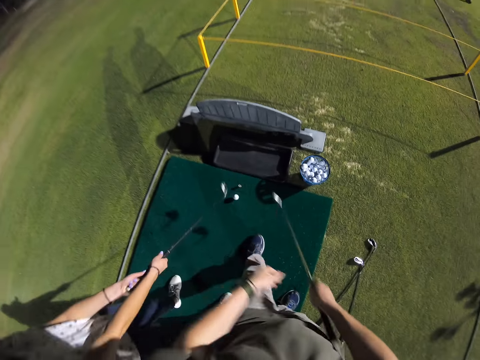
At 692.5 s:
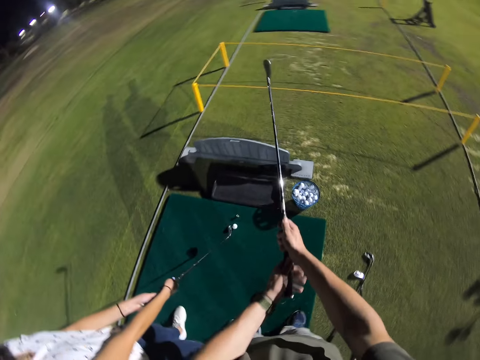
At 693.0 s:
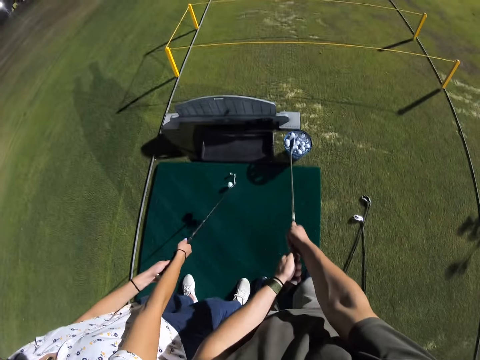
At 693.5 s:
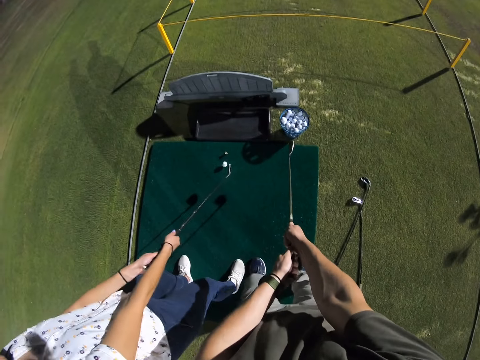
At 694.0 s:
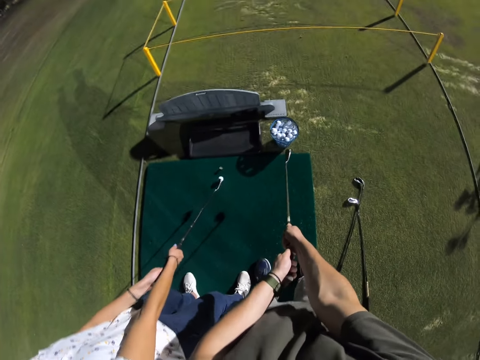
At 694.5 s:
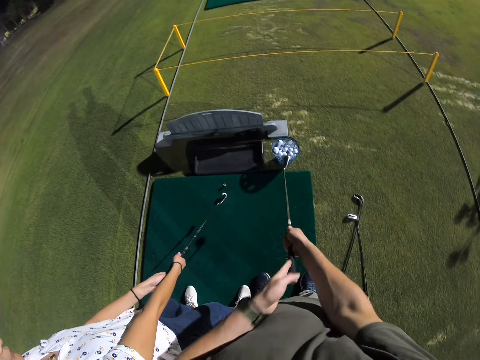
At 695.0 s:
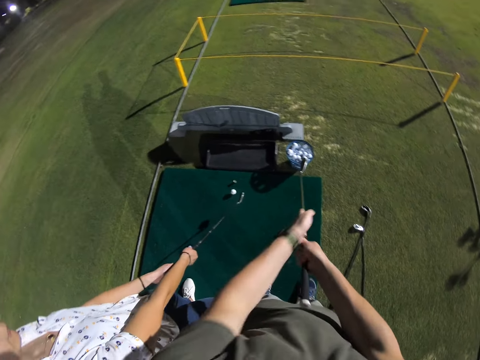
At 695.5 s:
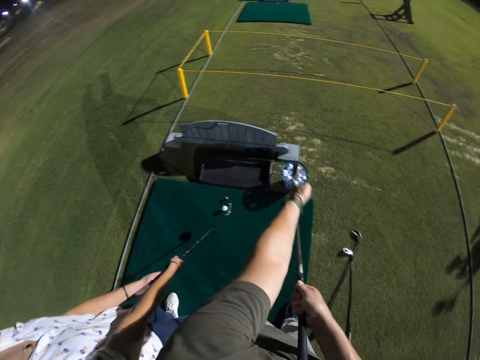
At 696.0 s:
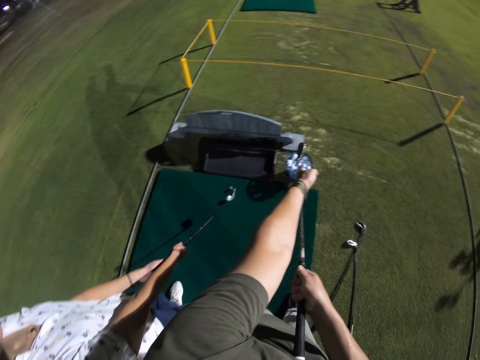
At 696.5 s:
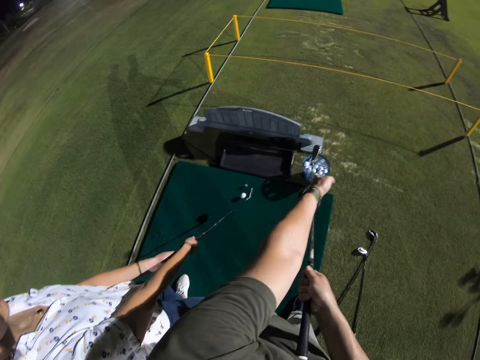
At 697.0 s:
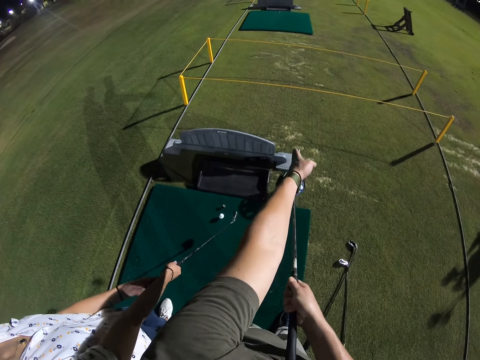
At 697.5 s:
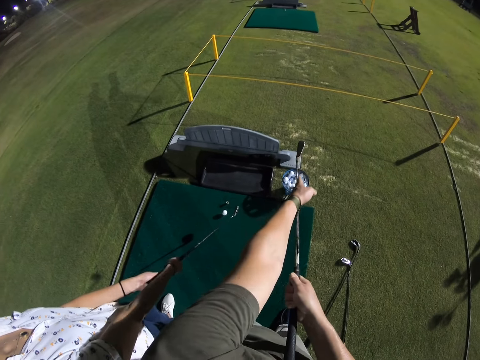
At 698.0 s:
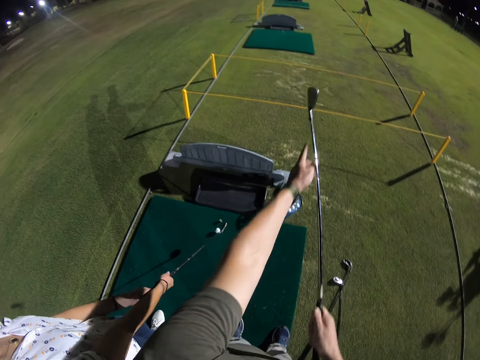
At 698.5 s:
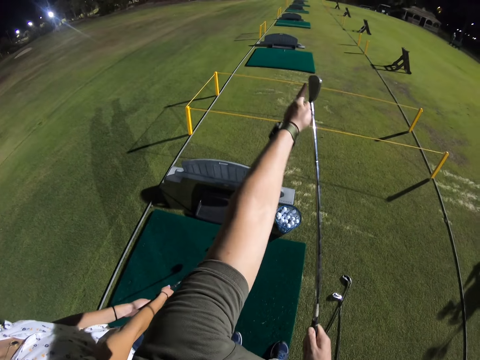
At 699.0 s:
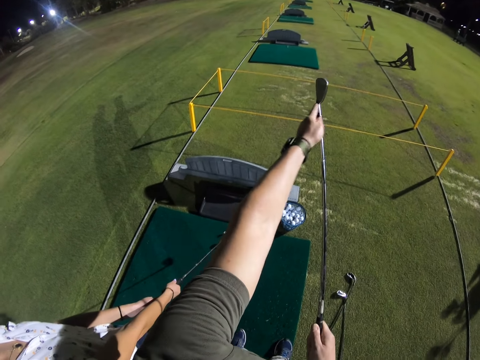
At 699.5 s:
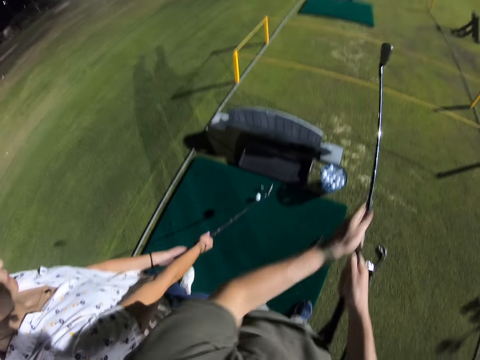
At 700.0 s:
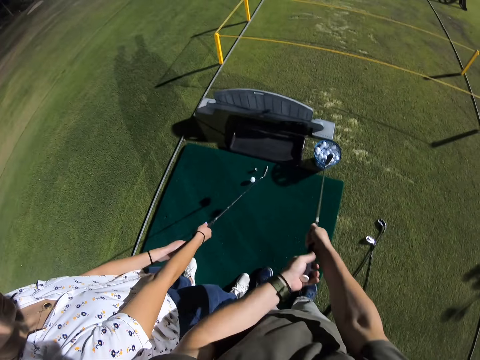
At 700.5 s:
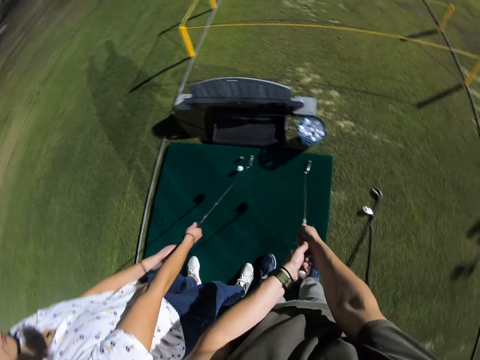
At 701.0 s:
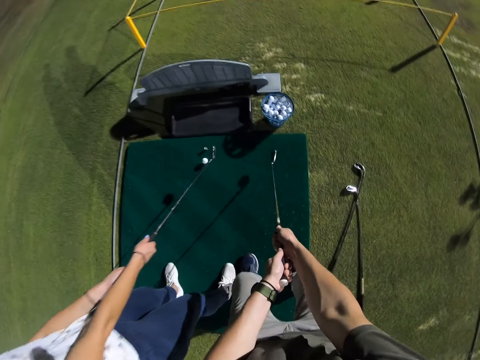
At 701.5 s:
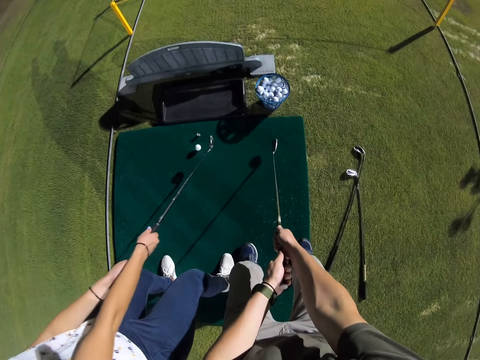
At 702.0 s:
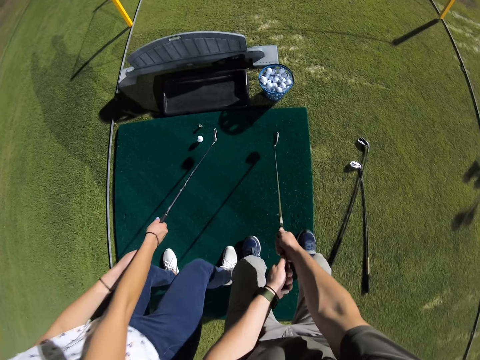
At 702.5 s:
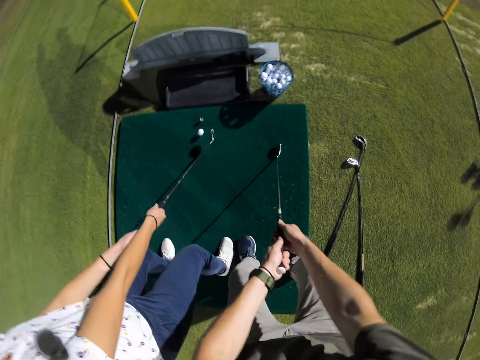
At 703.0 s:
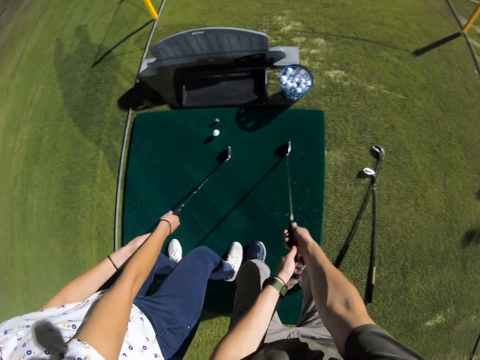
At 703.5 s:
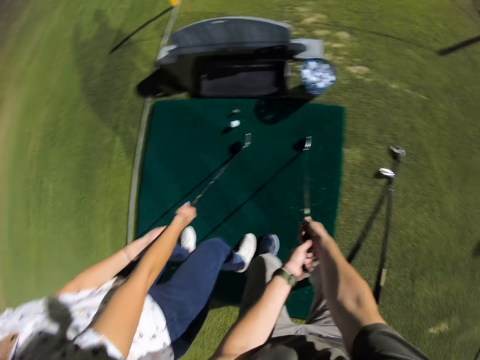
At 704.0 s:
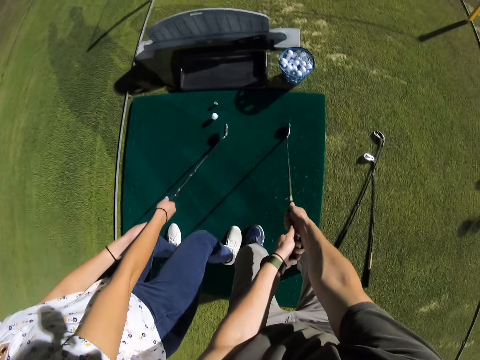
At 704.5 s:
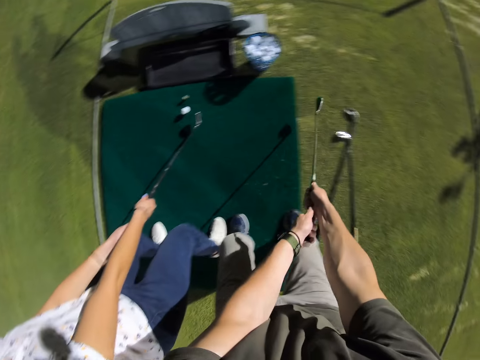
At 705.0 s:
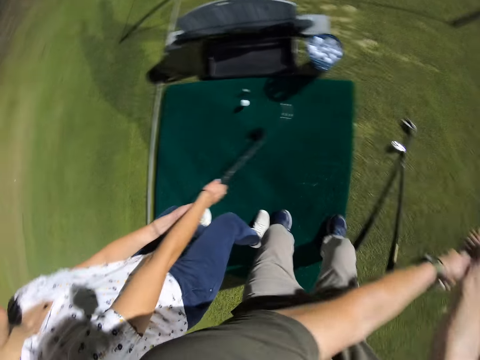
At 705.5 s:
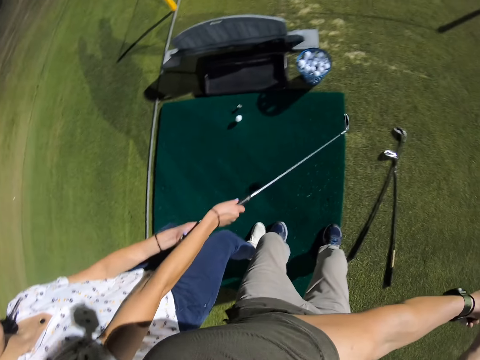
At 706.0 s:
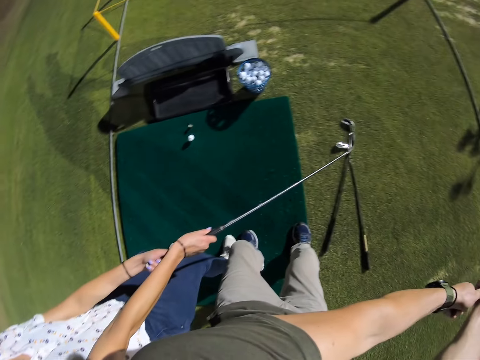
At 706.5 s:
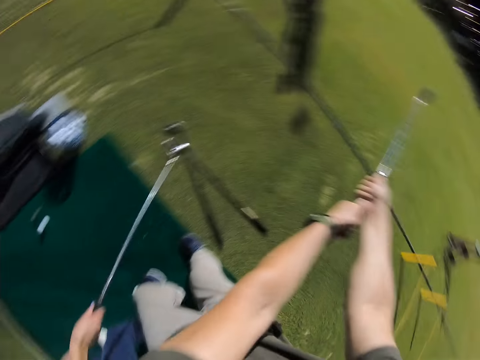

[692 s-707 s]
The camera wearer holds the golf stick. They converse with the woman.

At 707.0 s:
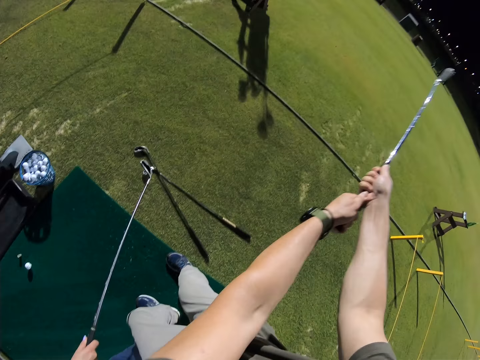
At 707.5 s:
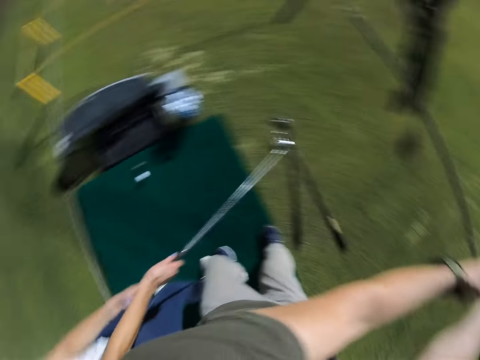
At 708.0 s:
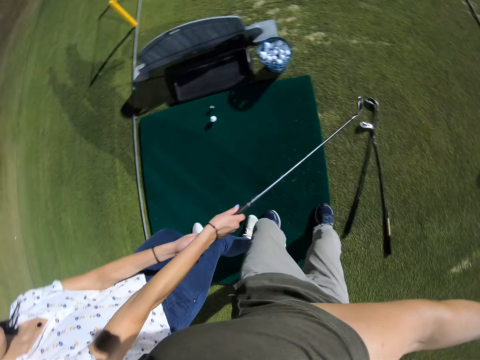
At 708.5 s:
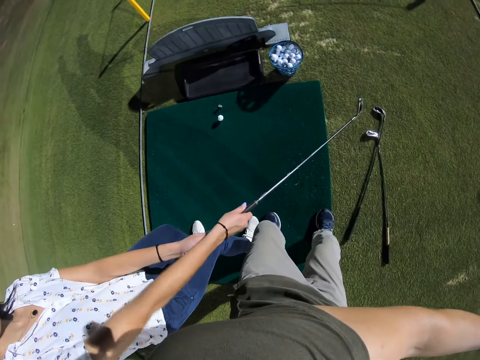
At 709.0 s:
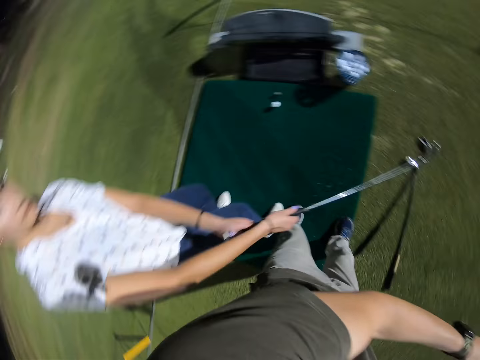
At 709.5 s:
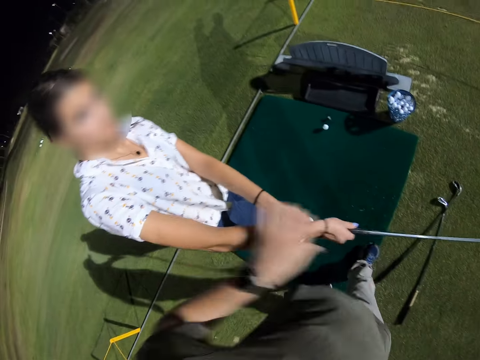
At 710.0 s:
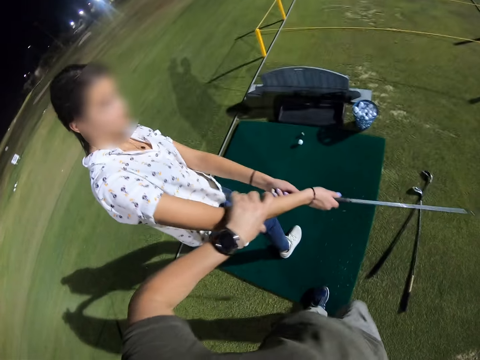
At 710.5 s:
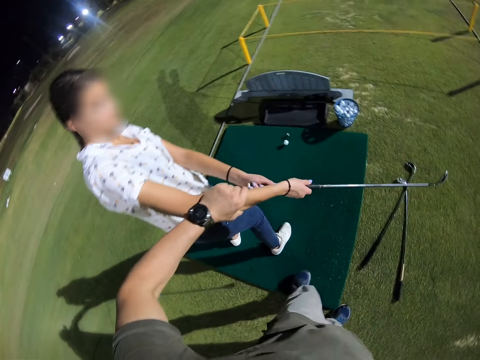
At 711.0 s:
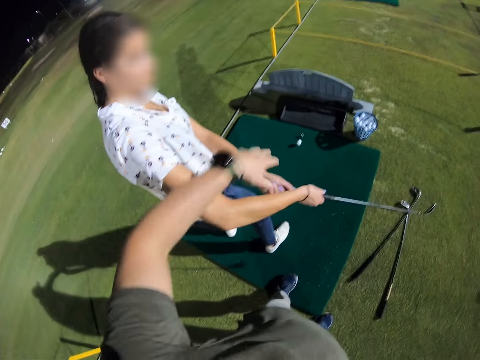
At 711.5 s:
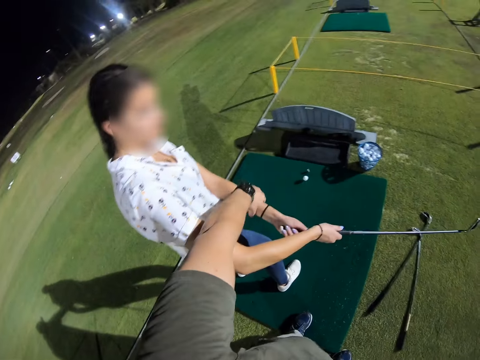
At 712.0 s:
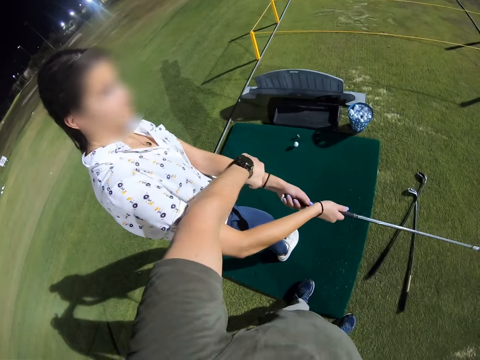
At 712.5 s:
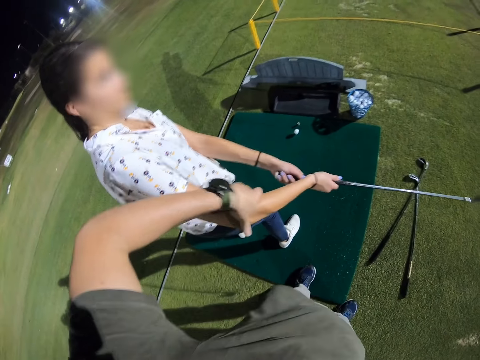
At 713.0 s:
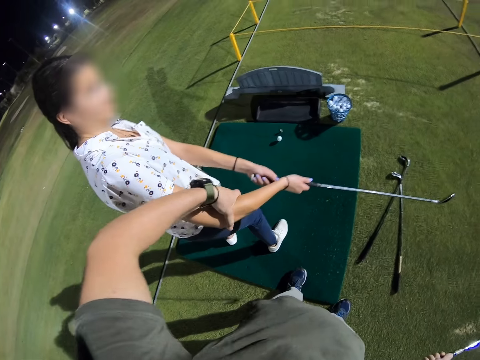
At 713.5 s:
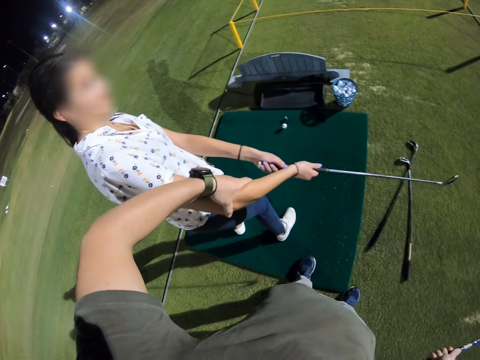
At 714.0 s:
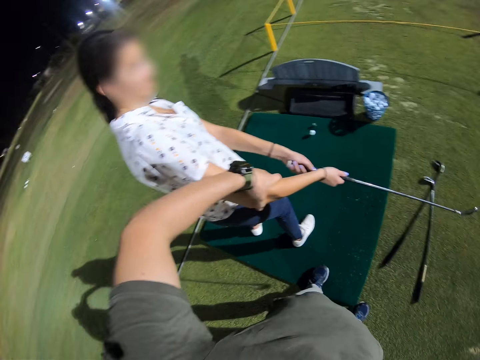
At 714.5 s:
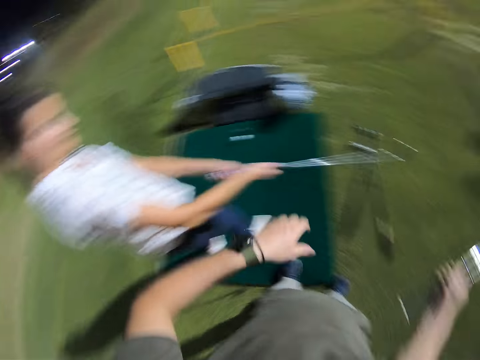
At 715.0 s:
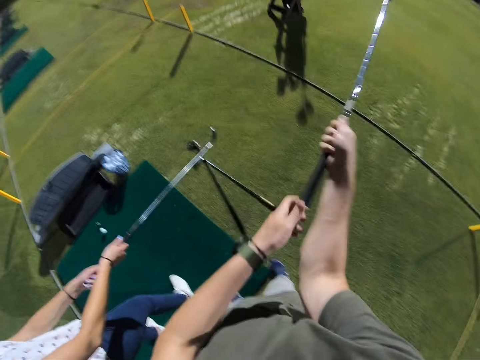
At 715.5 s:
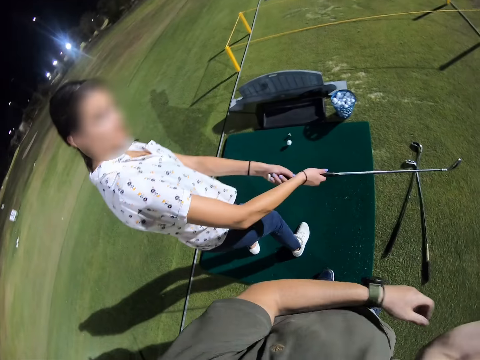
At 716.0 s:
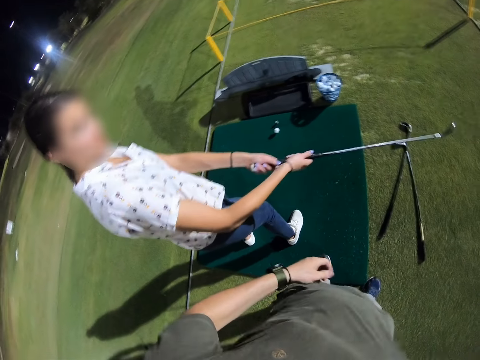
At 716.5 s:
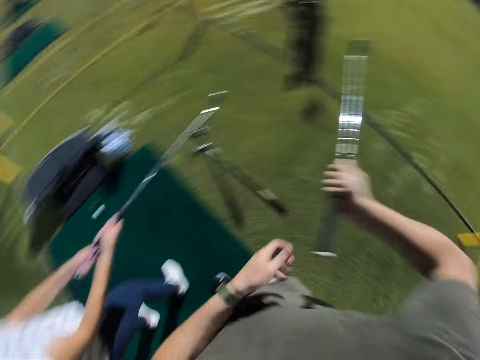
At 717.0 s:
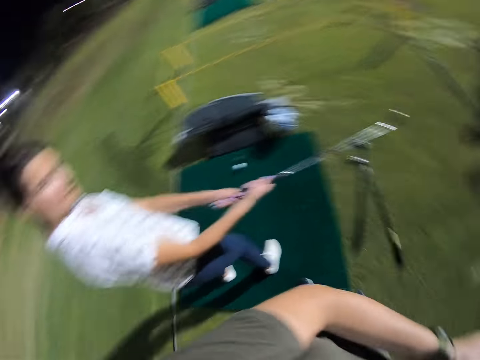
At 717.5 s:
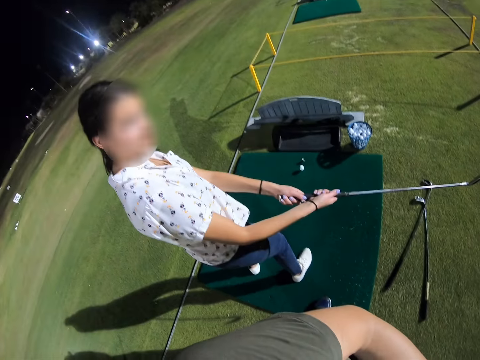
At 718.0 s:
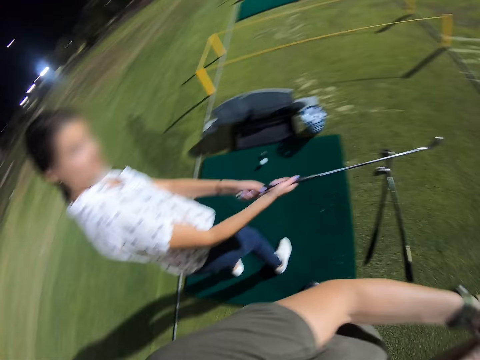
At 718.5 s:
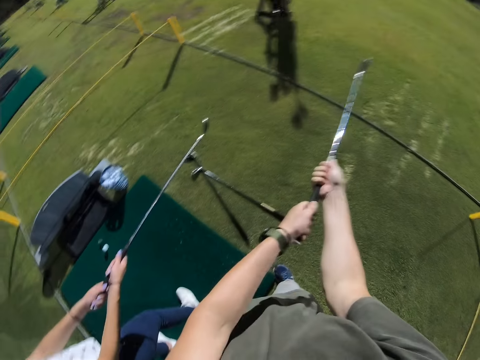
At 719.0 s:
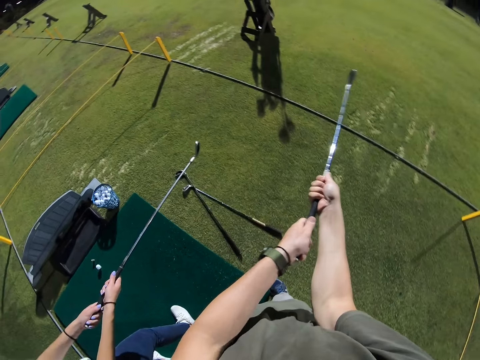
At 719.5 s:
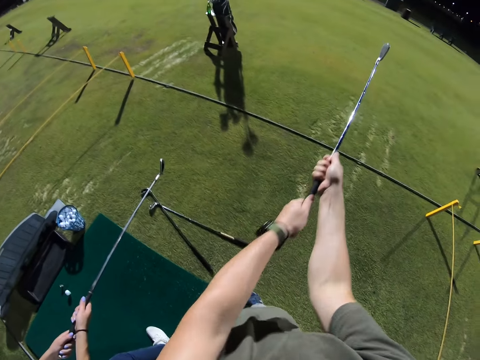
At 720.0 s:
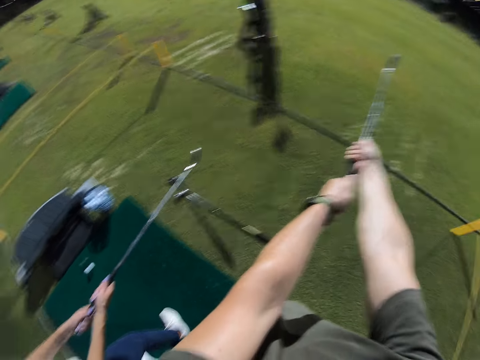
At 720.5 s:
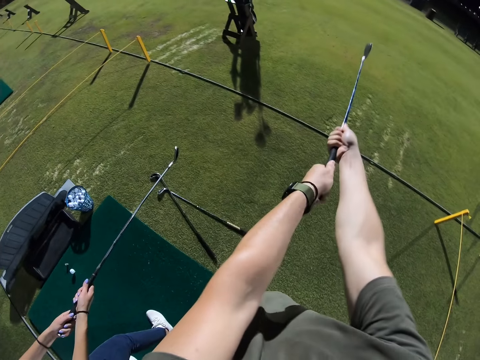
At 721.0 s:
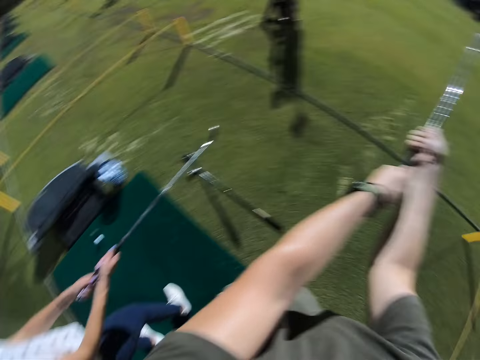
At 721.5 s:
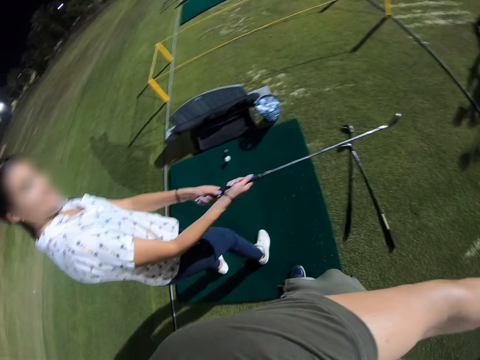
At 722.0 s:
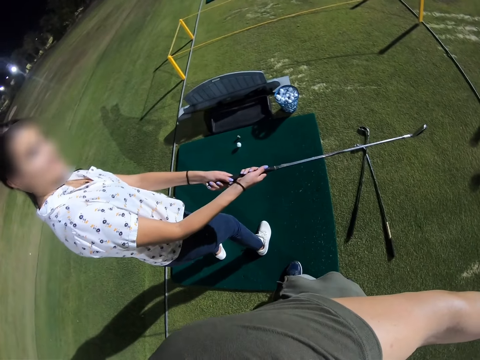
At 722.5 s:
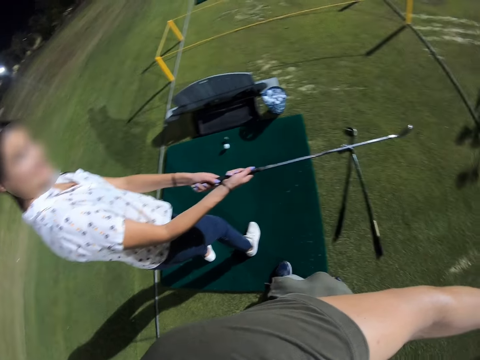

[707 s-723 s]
The camera wearer holds the woman's hands. The woman holds the golf stick. The camera wearer converses with the woman.
